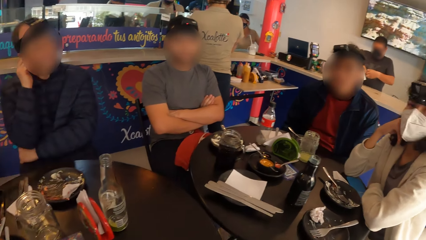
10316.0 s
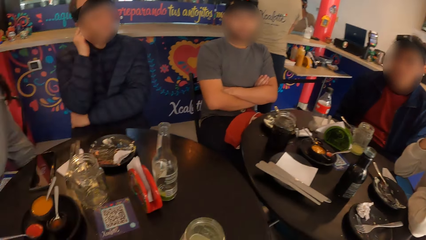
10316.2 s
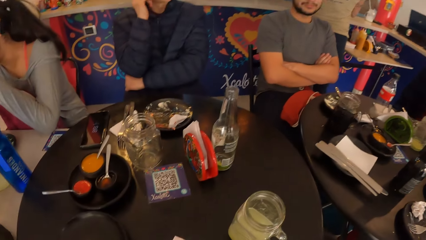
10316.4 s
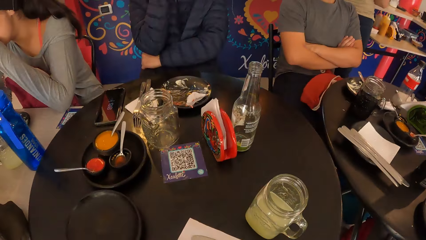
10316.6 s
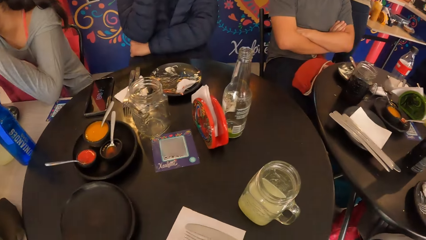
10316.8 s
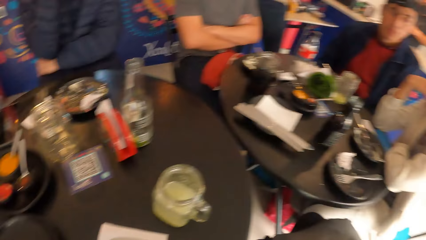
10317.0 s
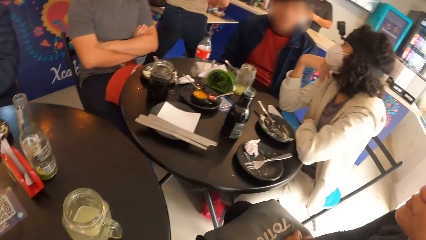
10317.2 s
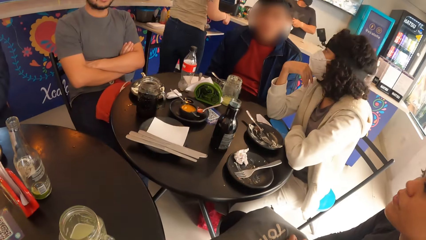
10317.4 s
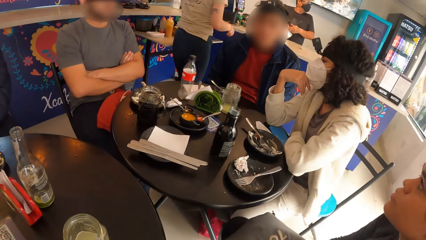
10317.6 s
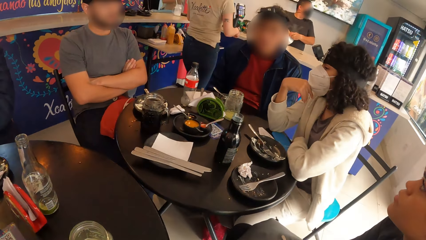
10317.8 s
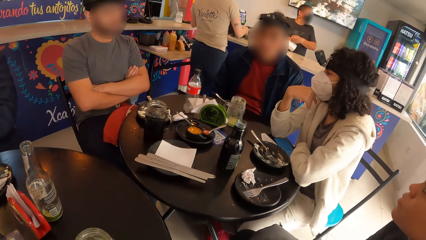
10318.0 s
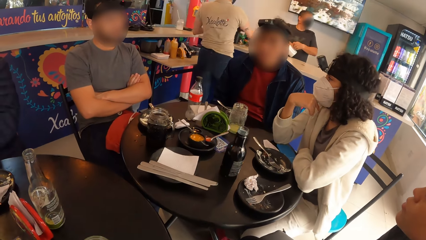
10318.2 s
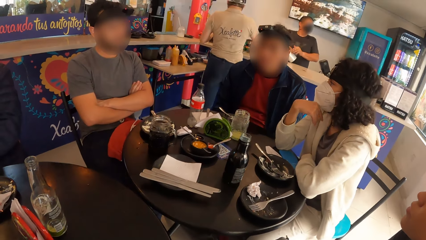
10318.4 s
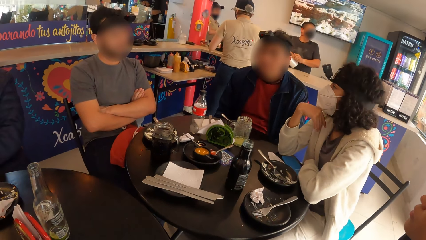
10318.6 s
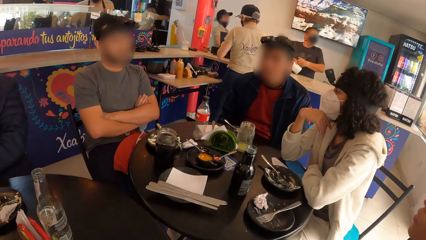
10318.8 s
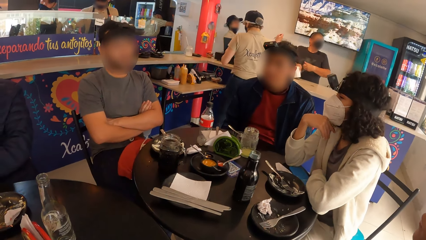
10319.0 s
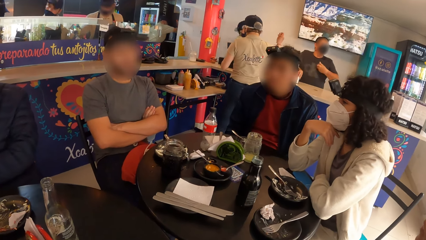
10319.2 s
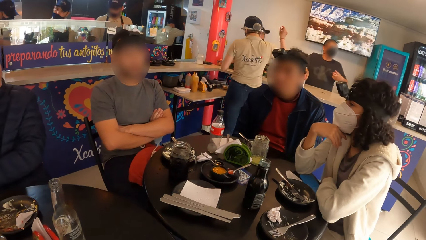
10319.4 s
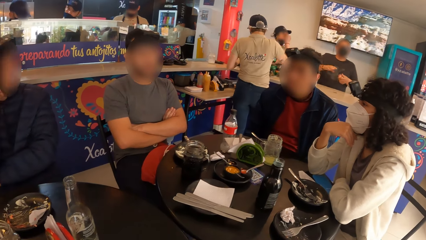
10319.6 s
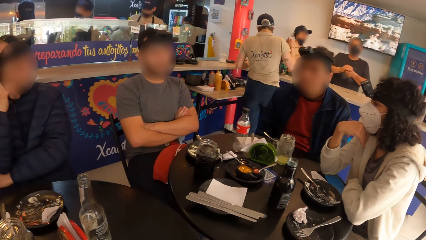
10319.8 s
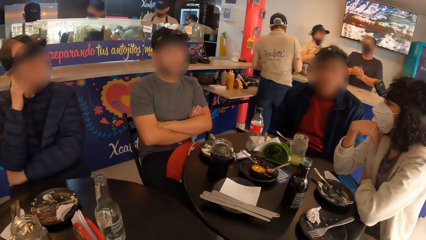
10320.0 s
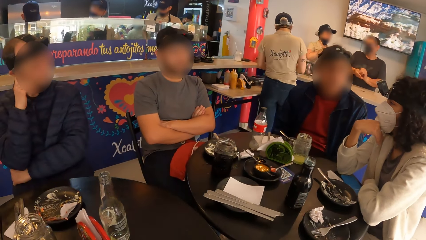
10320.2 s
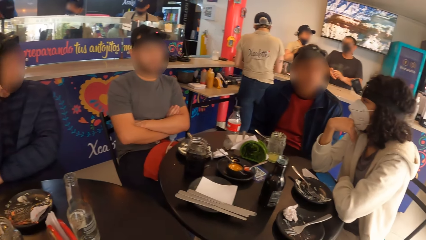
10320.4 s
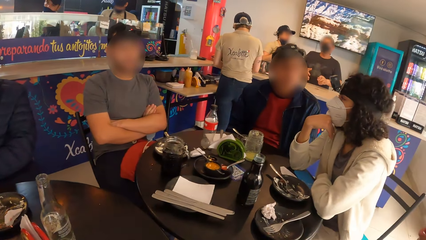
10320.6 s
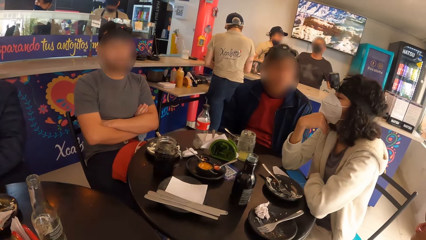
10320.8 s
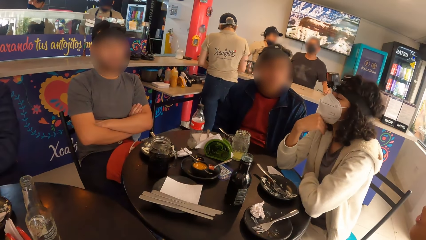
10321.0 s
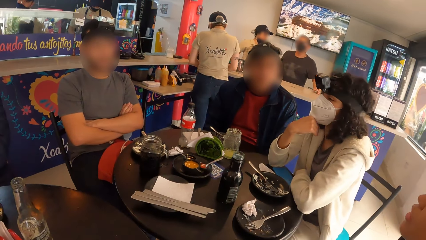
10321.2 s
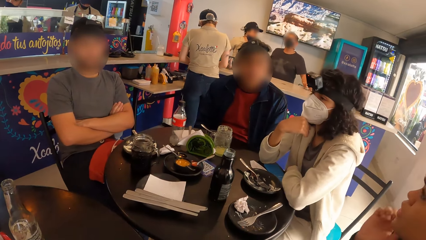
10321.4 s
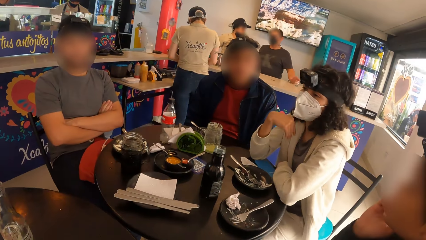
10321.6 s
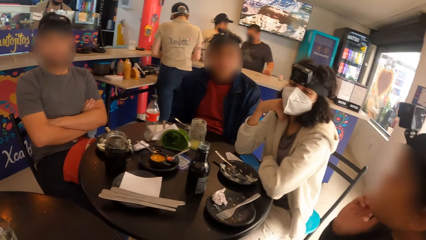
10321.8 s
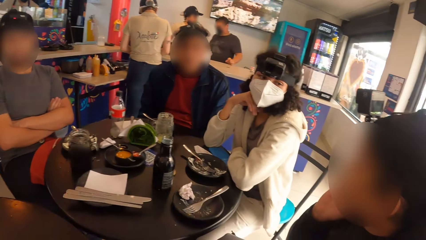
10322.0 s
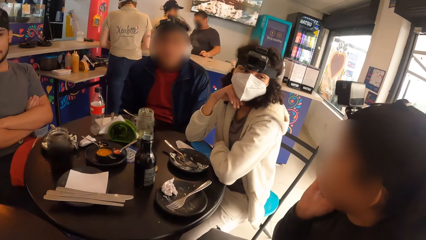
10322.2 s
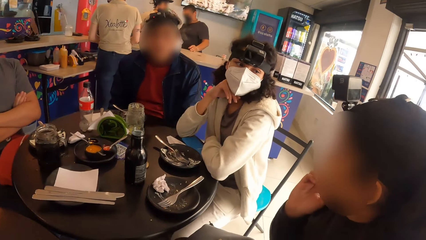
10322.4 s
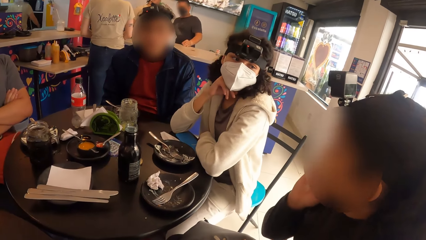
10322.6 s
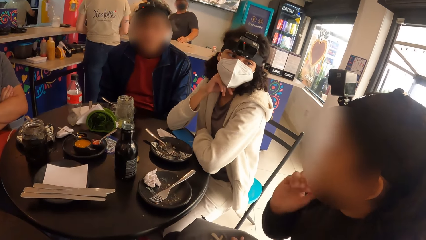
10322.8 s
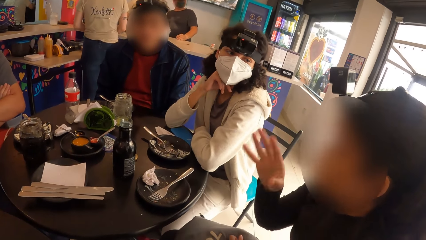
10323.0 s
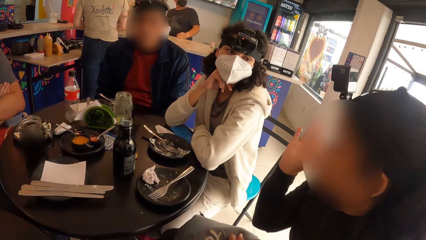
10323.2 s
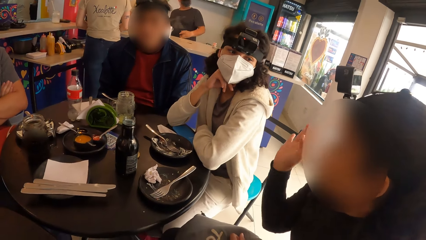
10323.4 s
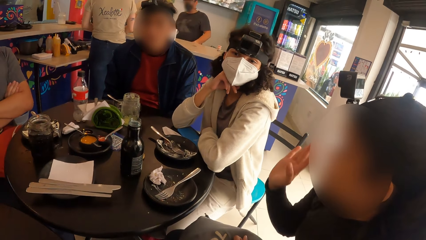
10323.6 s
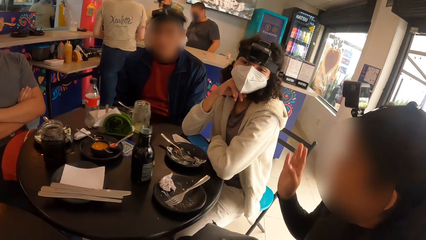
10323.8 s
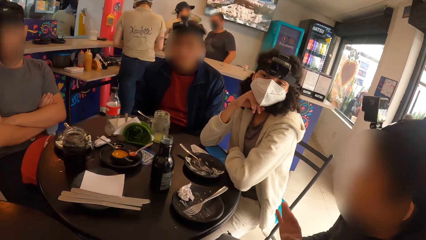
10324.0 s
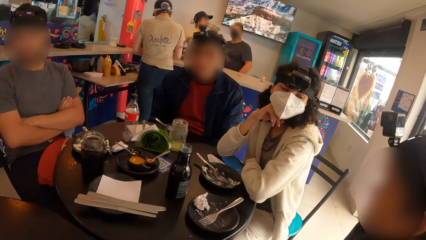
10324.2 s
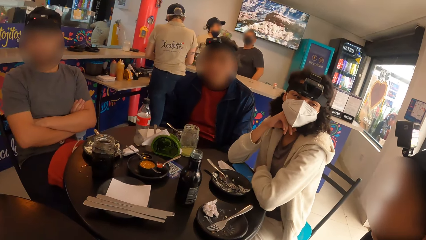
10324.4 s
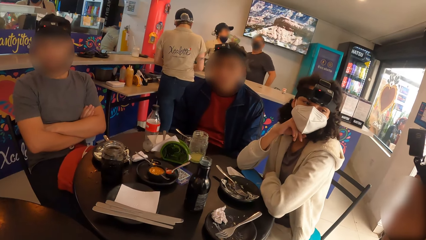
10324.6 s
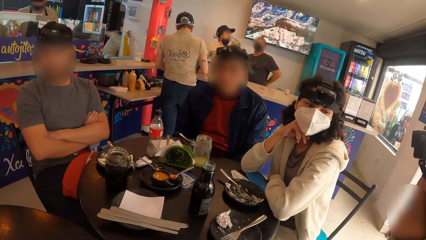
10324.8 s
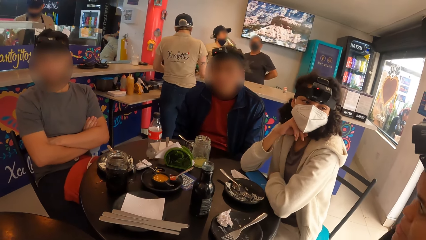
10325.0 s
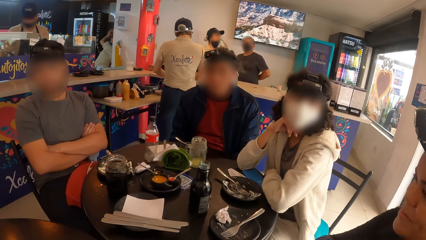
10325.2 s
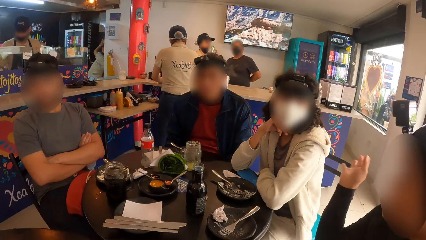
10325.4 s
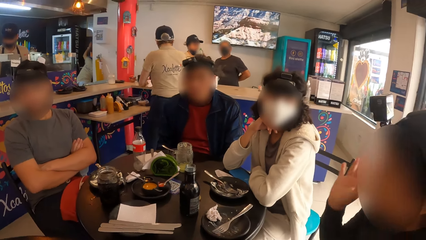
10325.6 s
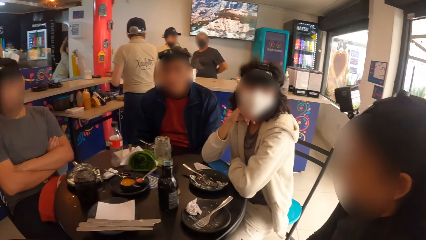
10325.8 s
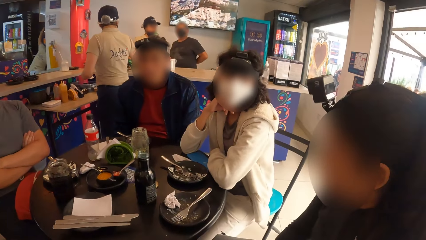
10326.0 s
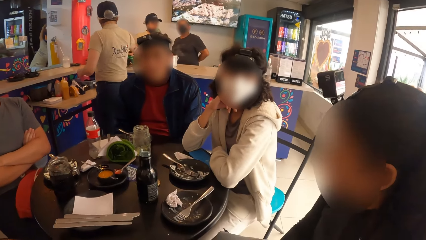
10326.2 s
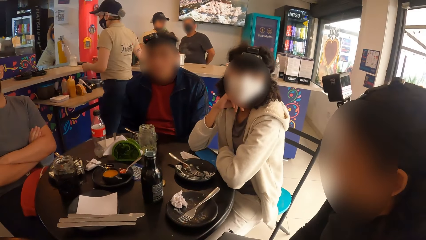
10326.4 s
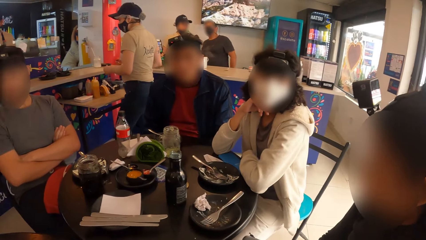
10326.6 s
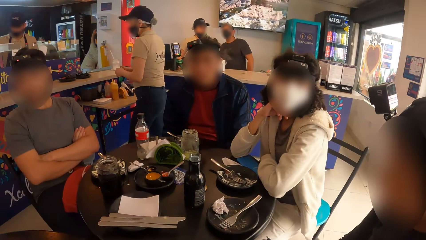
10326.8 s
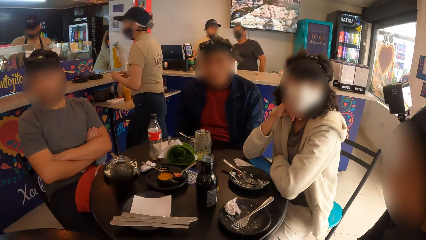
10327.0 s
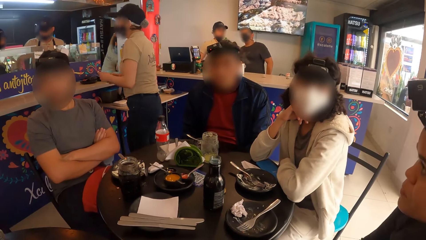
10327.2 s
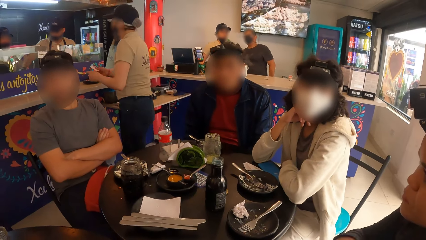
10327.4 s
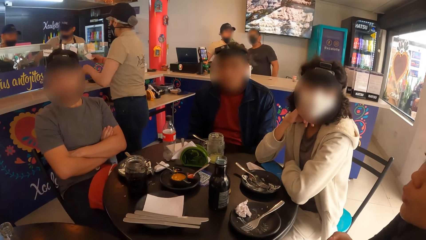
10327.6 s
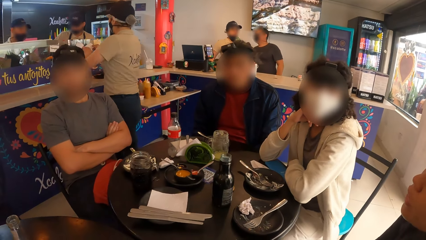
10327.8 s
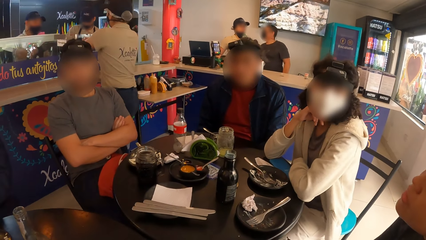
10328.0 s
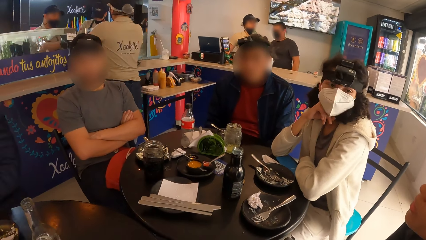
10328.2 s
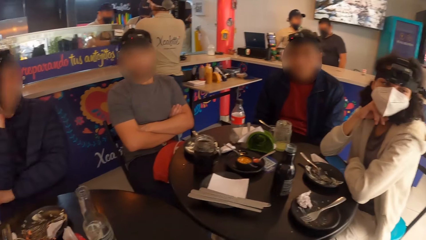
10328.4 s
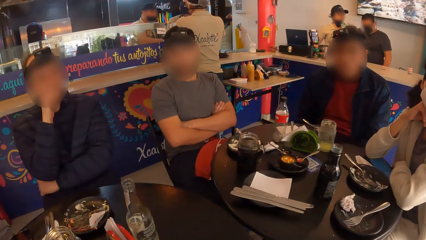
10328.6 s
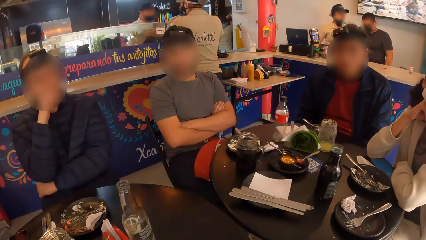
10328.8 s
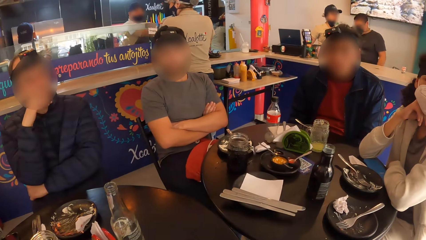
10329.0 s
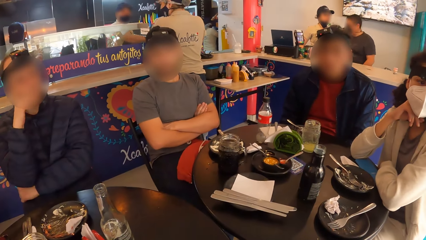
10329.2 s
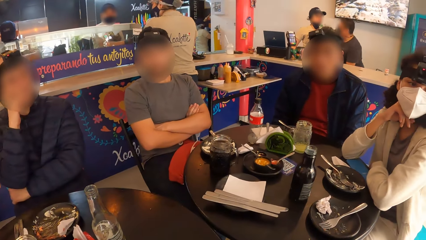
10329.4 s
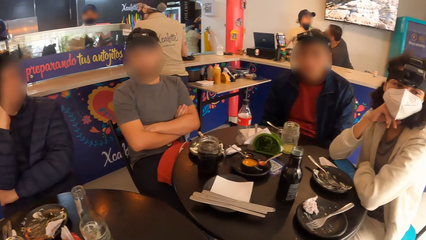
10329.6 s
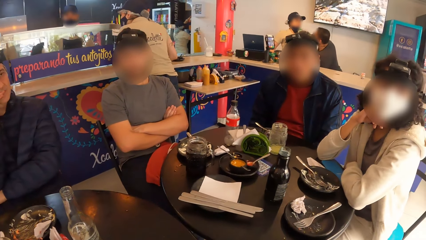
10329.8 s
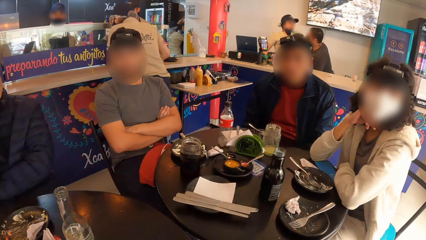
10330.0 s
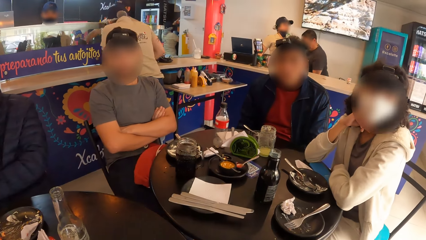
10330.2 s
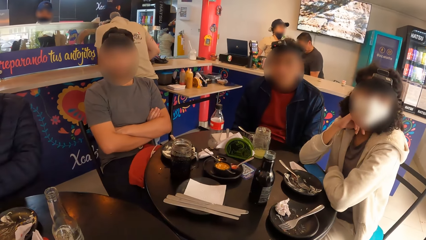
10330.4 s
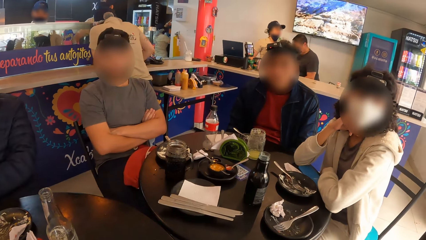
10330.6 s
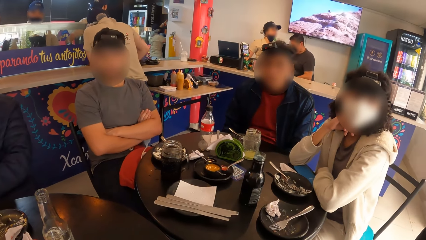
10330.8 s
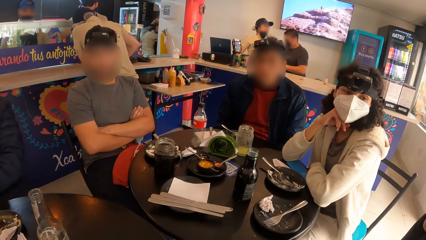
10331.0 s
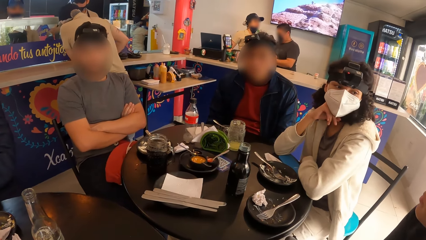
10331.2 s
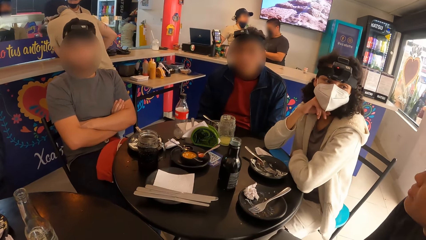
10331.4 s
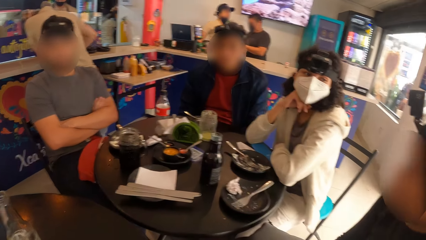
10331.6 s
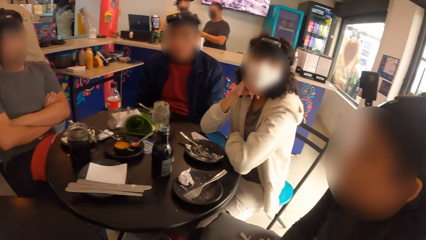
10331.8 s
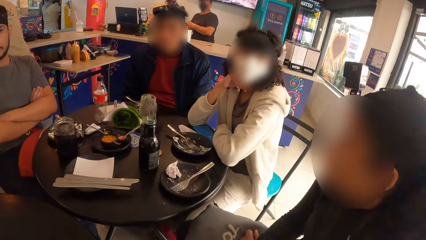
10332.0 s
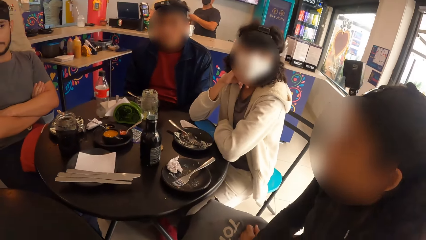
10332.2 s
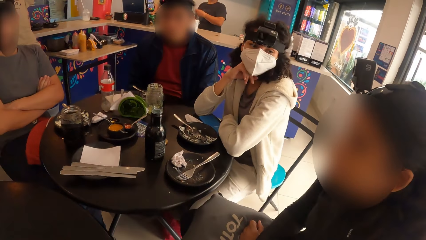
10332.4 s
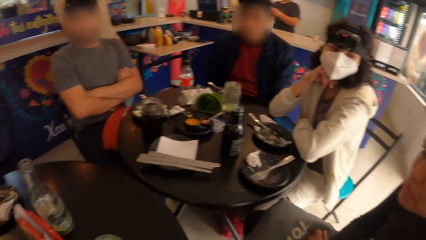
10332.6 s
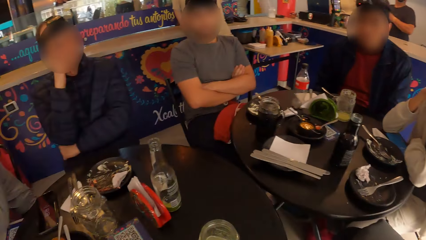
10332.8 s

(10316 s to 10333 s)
The camera wearer looks around. A man touches his face with his right hand. He interacts with a woman. The man converses.
